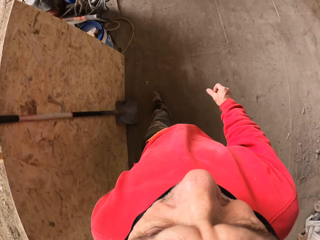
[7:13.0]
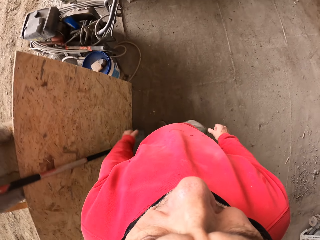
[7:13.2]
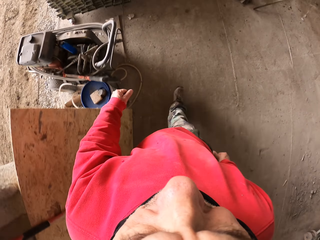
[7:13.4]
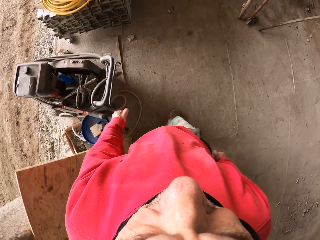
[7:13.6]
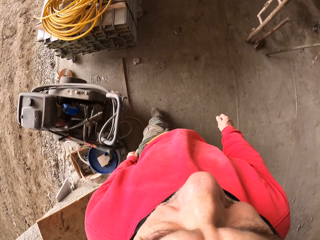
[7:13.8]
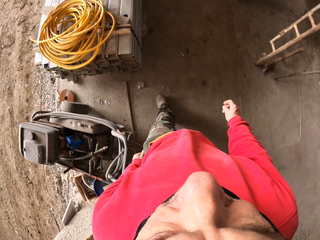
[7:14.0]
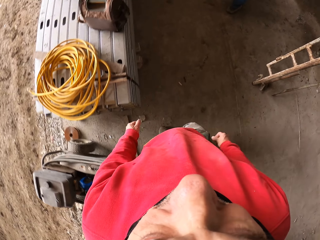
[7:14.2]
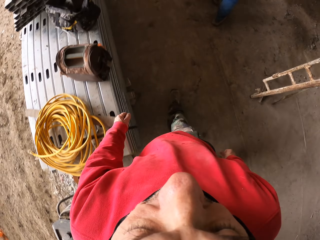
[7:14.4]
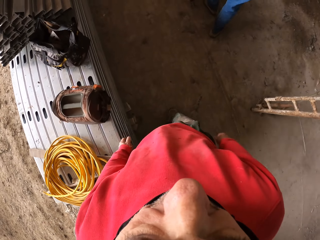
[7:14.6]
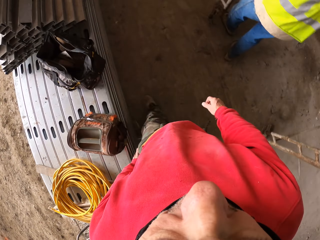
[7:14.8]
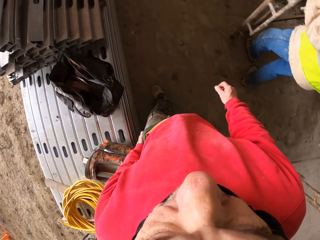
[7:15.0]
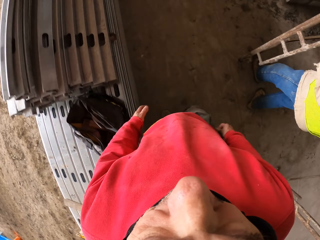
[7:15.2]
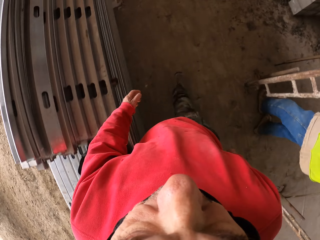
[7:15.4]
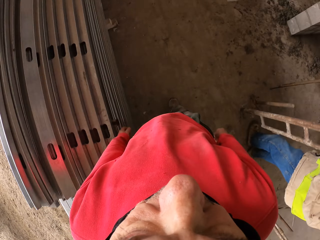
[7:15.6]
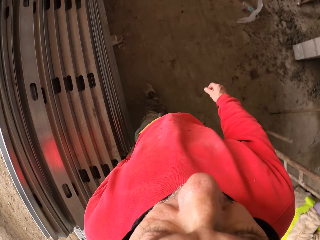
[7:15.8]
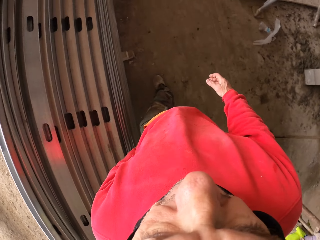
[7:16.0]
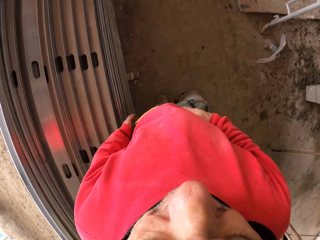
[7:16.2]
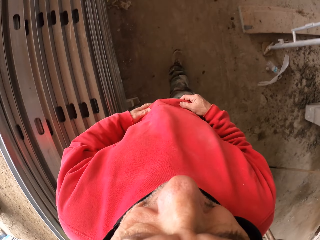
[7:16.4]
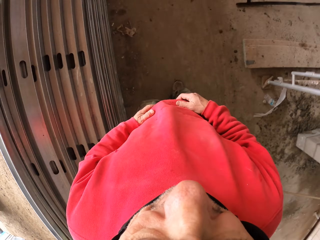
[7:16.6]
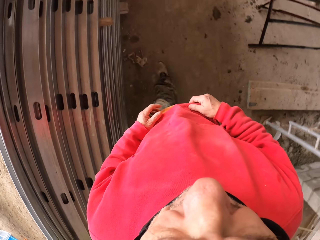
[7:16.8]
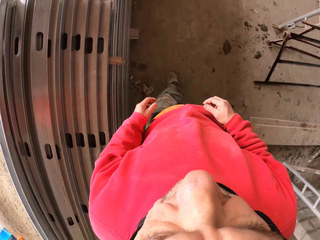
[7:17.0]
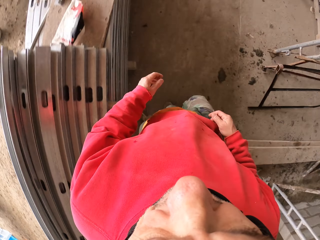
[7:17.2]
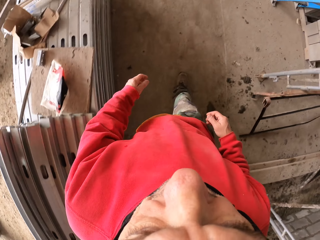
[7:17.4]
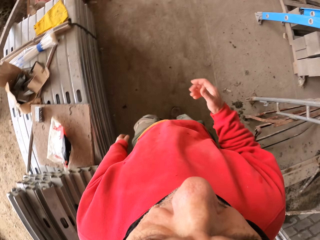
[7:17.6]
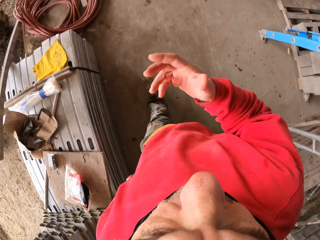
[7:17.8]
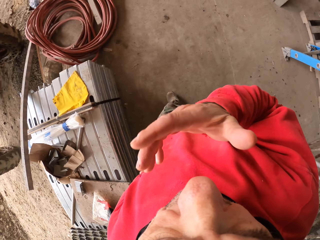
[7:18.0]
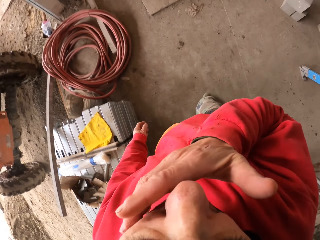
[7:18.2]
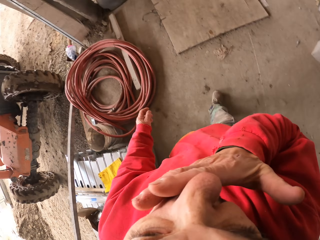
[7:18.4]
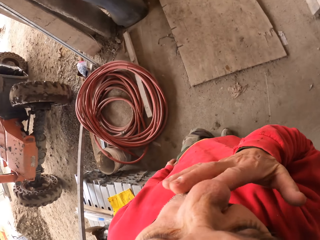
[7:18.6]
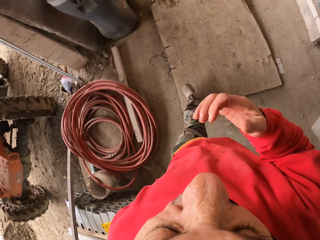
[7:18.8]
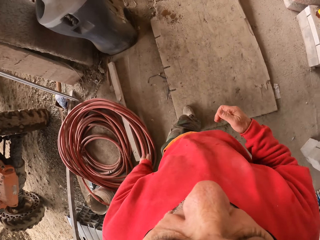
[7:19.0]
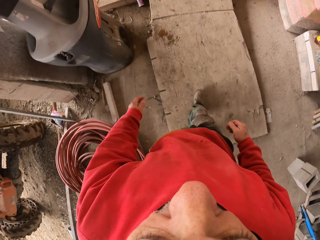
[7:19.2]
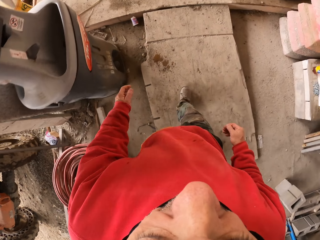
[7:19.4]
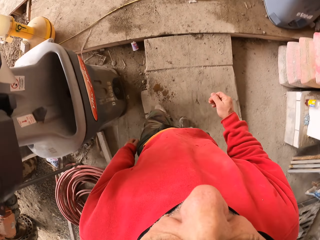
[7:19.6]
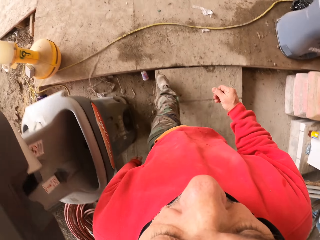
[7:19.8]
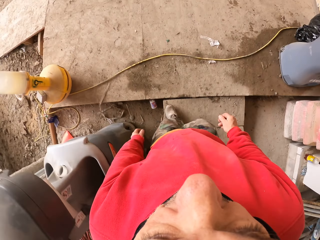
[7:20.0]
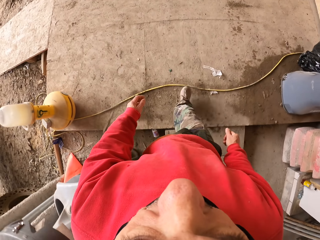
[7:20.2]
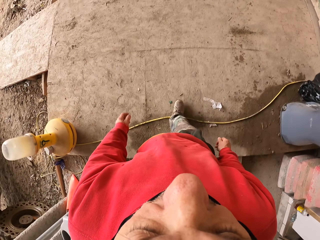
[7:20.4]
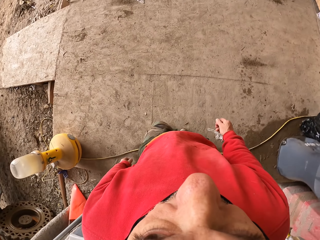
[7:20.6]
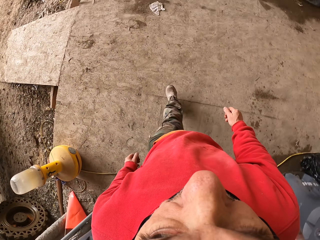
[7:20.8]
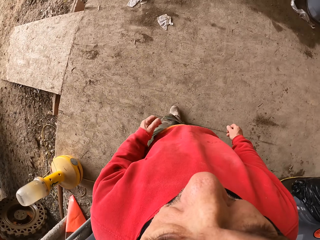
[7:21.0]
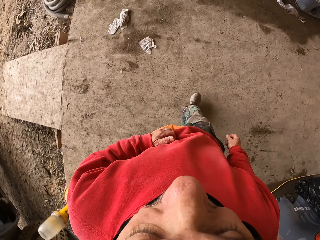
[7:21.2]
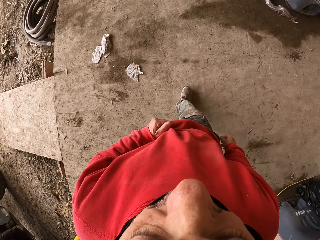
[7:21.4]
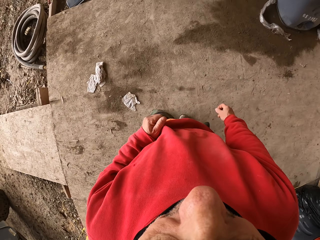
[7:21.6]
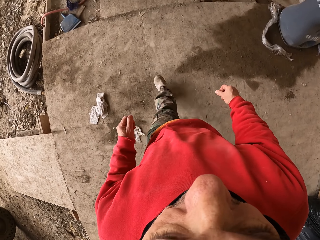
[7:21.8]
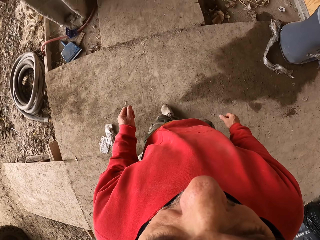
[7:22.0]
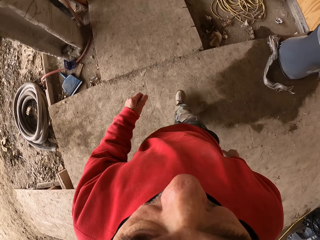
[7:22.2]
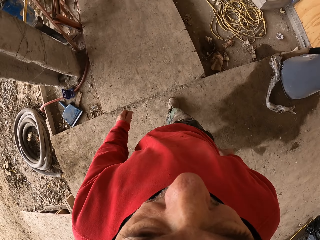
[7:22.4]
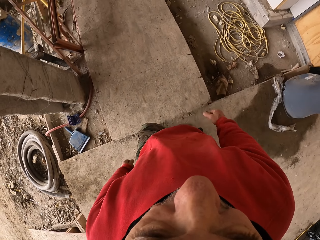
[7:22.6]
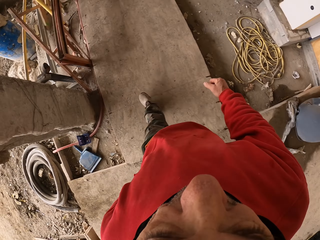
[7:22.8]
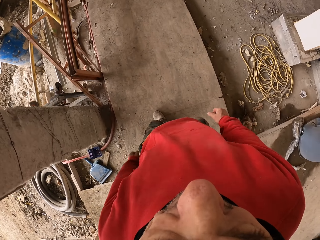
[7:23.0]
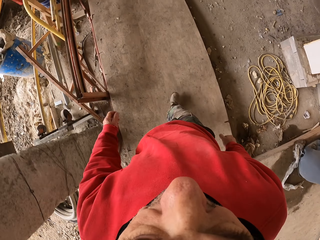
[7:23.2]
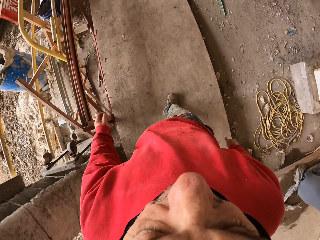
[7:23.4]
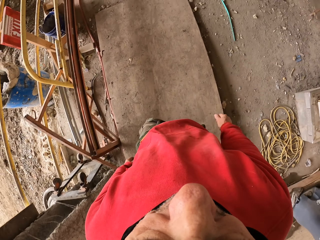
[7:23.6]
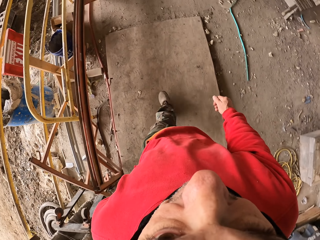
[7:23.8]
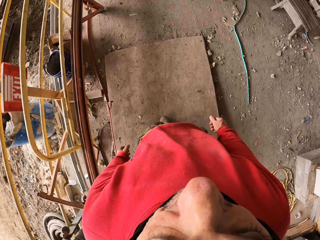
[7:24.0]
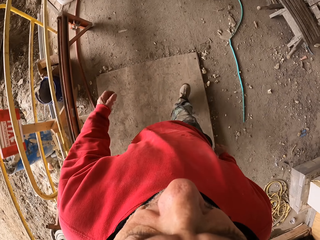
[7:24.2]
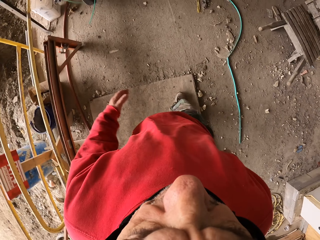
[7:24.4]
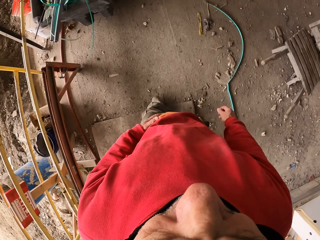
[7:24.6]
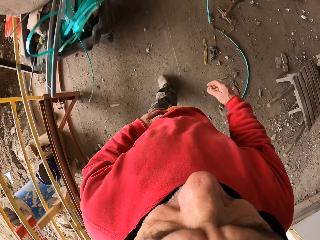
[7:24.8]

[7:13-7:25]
The camera wearer touches his face. He walks on the floor. He wipes the nose with the hand. He walks. He touches the cloth.

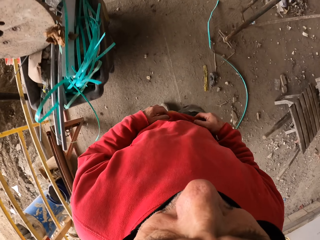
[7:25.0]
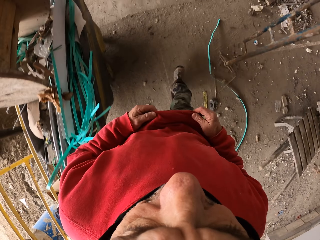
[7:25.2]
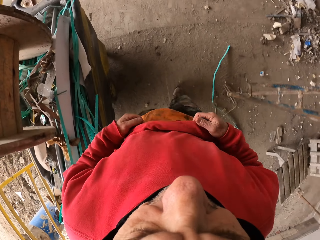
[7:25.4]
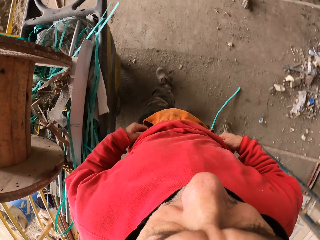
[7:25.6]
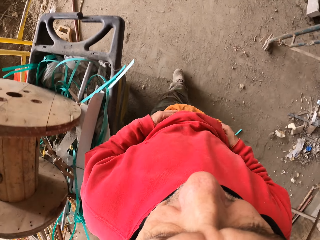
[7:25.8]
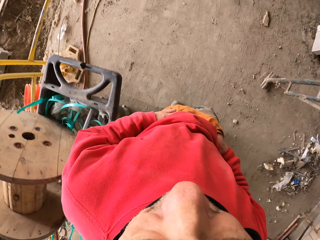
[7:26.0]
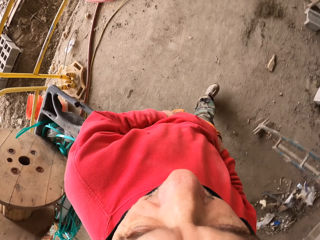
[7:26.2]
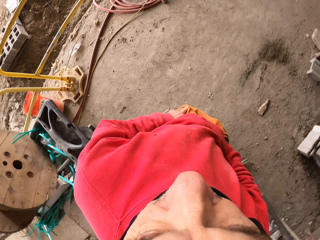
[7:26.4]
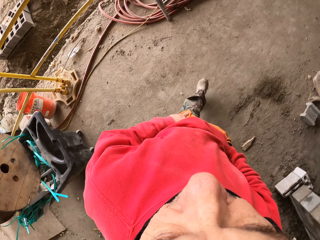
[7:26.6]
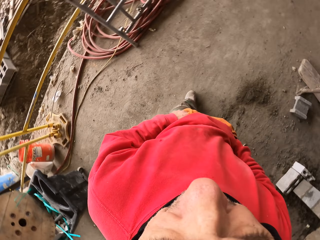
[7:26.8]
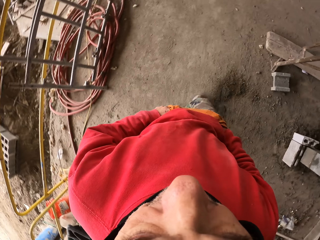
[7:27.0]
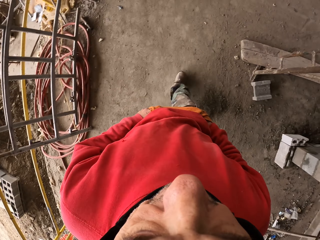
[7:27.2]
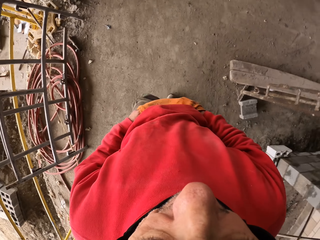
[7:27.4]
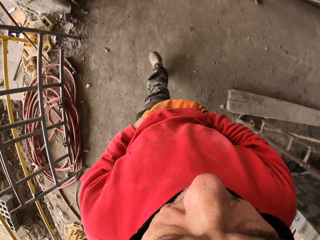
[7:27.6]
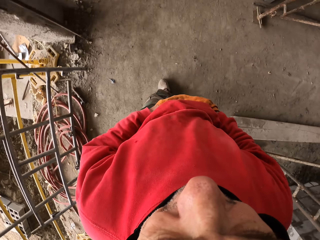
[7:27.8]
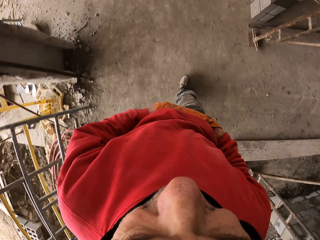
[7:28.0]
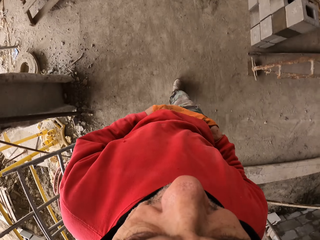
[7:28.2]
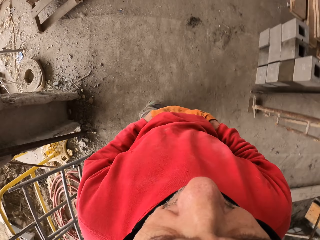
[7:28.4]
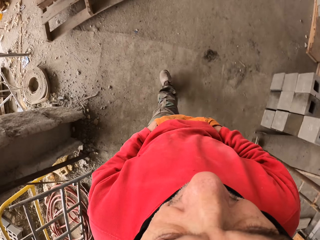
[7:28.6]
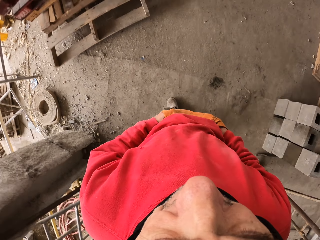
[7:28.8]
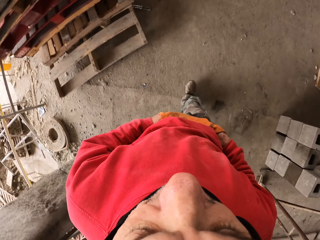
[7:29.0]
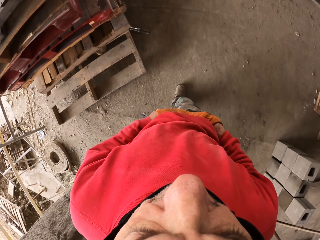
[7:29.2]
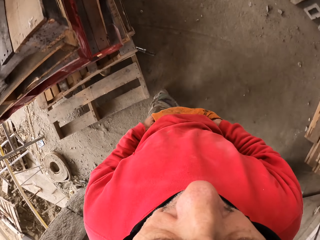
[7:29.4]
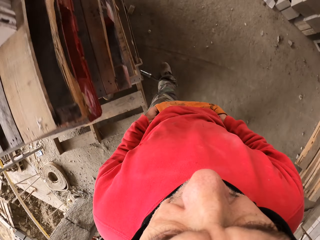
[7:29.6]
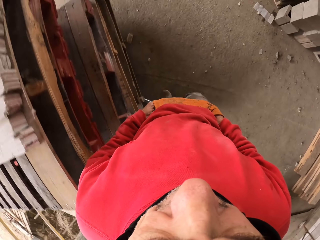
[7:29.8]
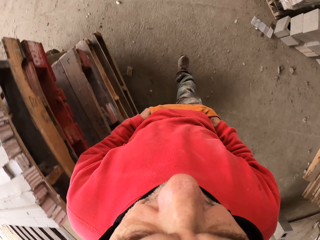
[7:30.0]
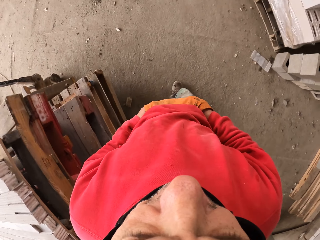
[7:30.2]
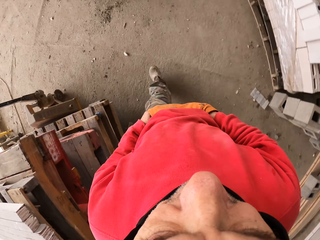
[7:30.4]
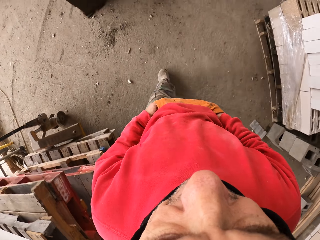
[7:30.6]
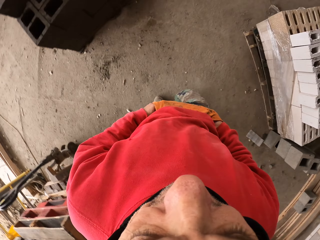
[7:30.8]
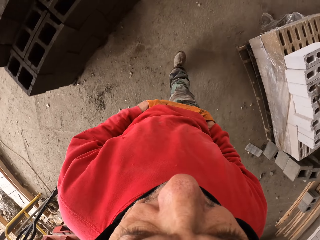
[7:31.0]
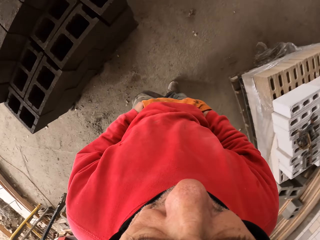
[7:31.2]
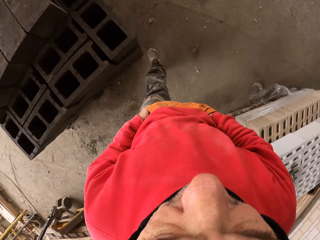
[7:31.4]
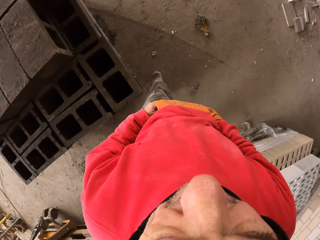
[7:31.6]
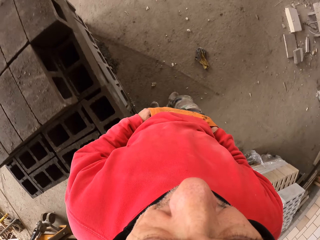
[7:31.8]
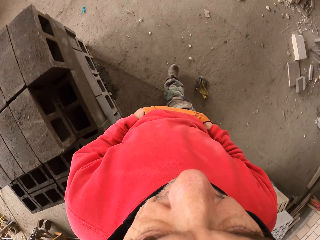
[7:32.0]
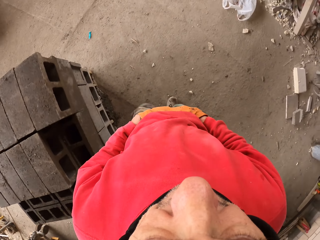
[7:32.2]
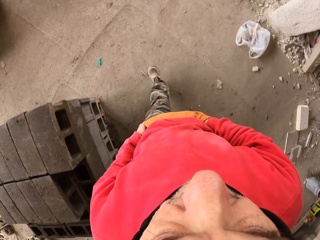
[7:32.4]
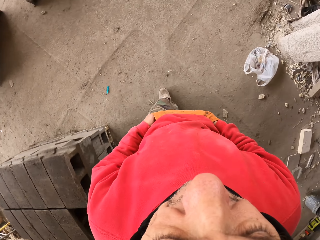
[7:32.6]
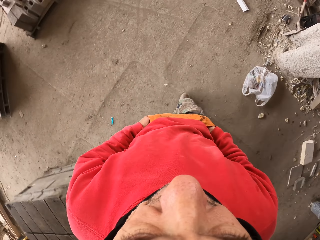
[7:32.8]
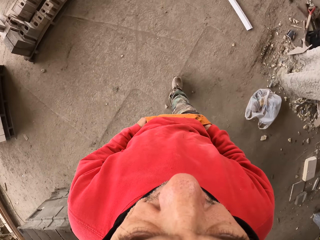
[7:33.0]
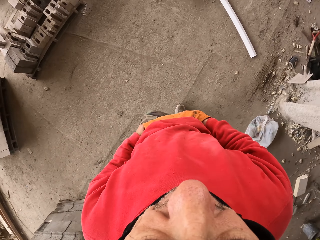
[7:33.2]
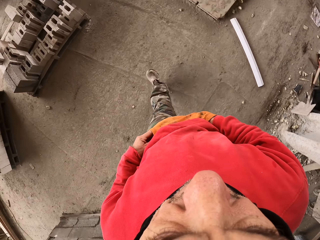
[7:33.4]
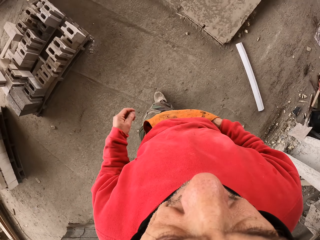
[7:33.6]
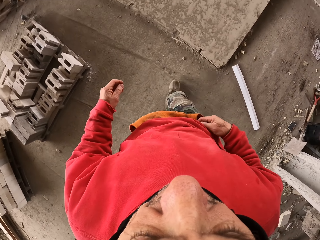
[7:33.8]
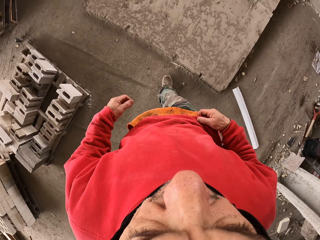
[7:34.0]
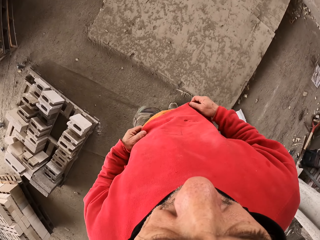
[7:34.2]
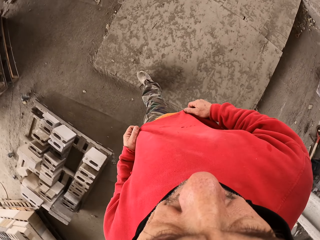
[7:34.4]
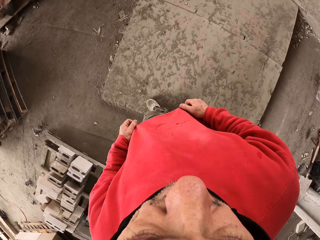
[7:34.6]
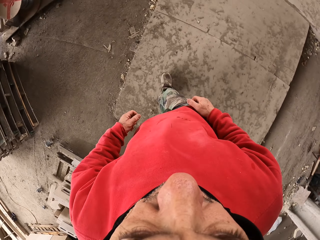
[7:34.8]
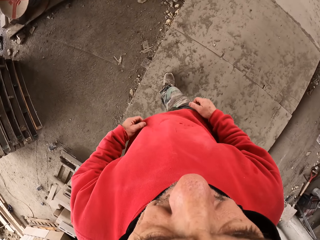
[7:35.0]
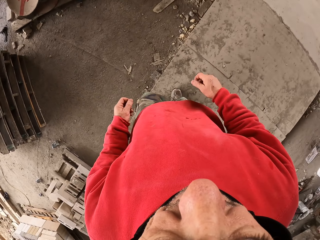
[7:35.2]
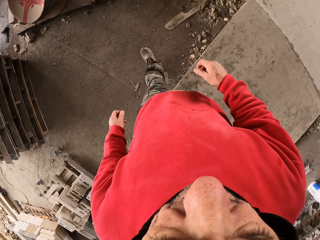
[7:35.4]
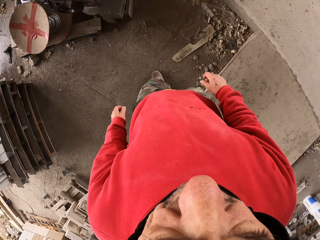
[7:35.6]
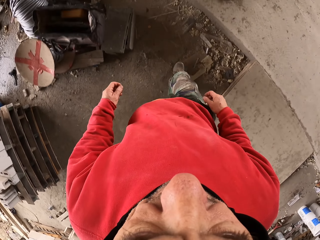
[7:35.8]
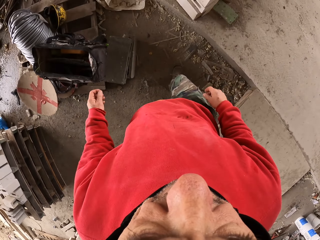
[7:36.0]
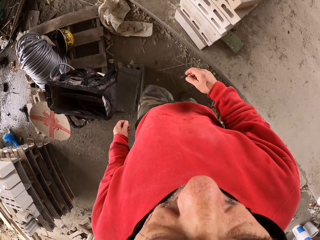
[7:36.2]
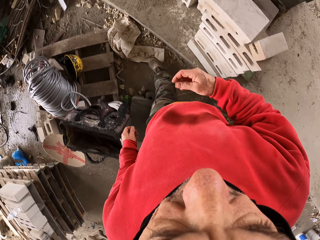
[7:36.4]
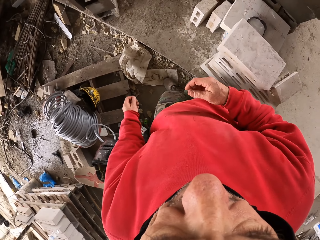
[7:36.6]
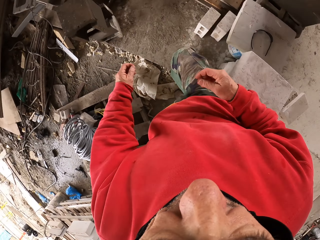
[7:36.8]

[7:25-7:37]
The camera wearer puts hands inside the pocket. He walks on the floor. He removes hands from his pocket. He walks on the floor.
